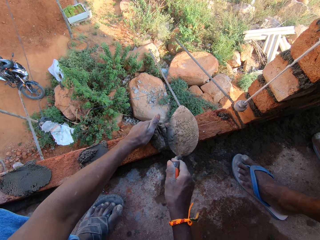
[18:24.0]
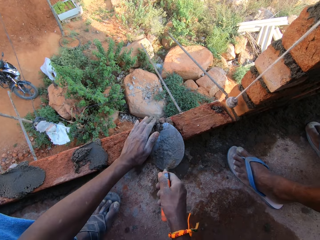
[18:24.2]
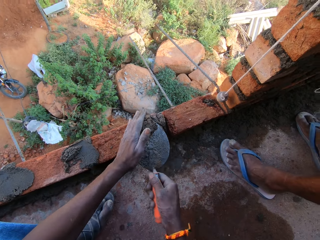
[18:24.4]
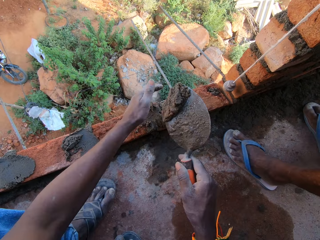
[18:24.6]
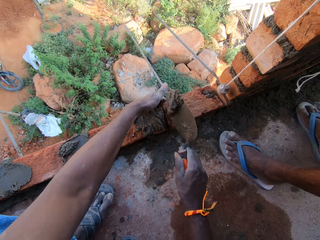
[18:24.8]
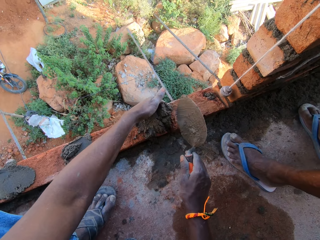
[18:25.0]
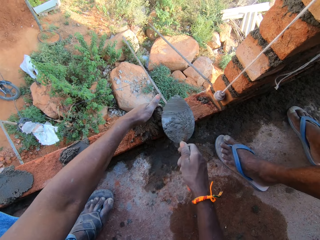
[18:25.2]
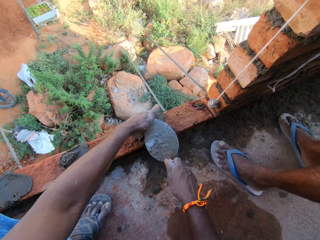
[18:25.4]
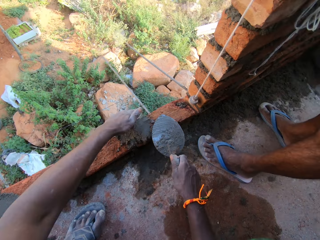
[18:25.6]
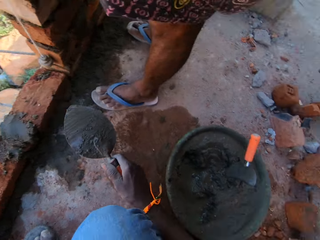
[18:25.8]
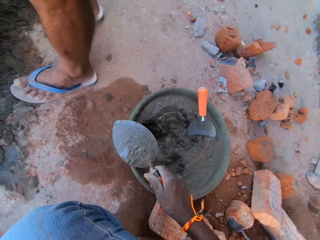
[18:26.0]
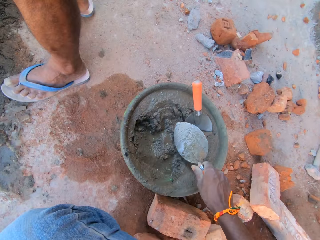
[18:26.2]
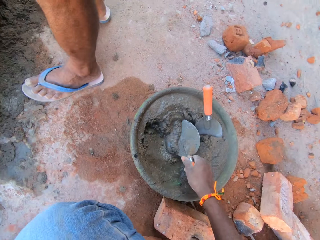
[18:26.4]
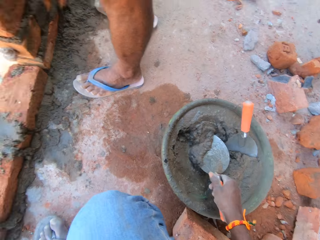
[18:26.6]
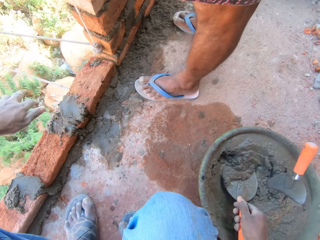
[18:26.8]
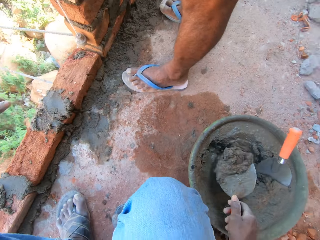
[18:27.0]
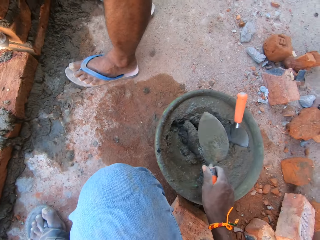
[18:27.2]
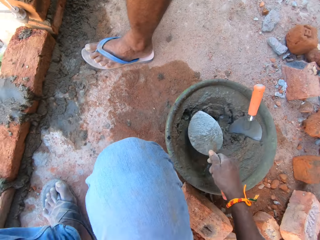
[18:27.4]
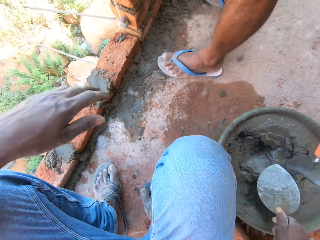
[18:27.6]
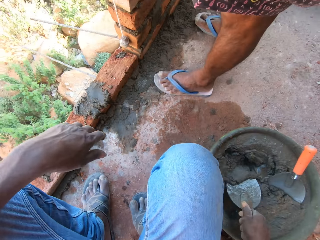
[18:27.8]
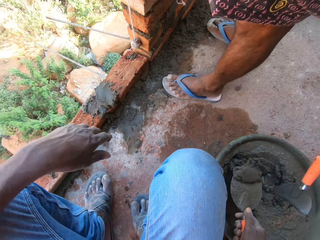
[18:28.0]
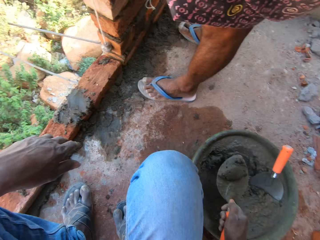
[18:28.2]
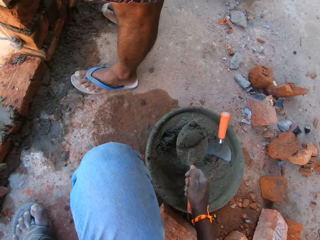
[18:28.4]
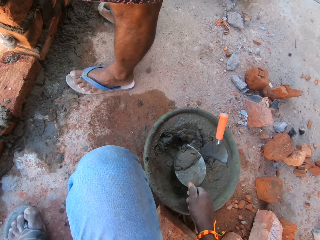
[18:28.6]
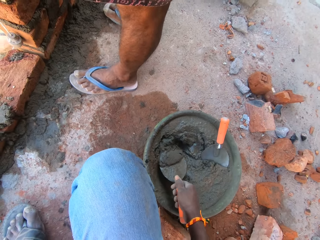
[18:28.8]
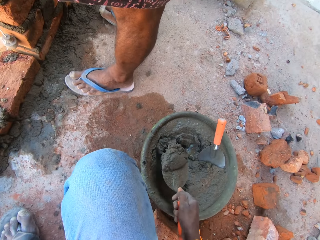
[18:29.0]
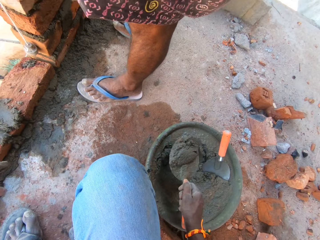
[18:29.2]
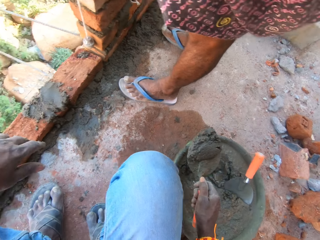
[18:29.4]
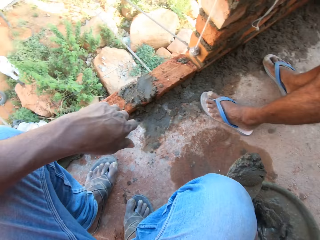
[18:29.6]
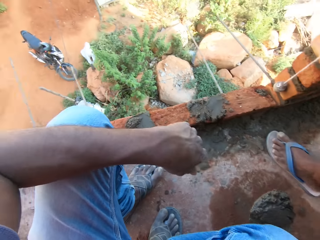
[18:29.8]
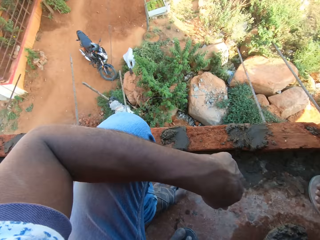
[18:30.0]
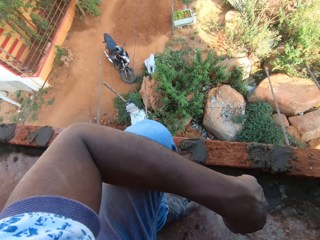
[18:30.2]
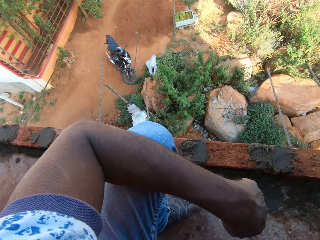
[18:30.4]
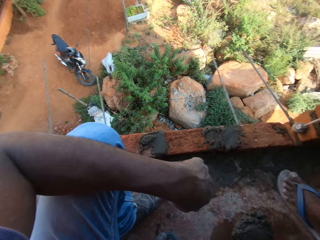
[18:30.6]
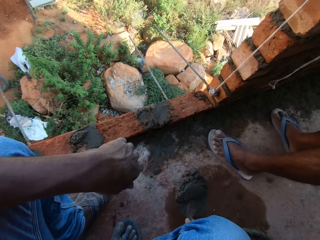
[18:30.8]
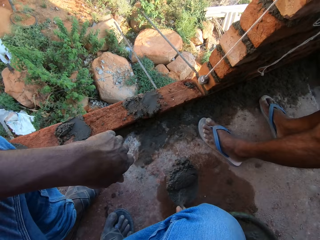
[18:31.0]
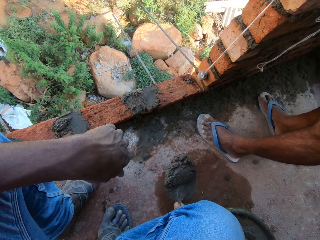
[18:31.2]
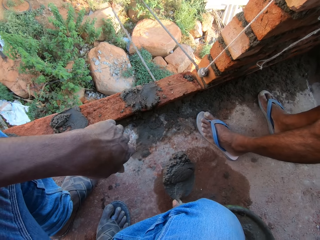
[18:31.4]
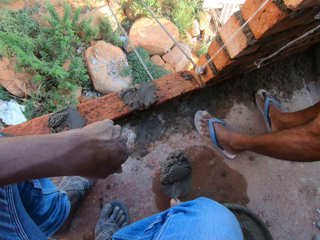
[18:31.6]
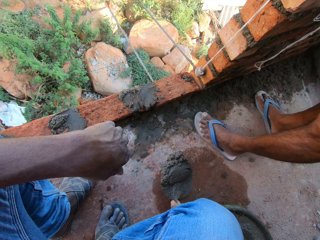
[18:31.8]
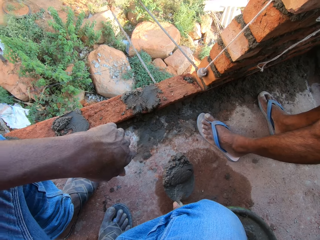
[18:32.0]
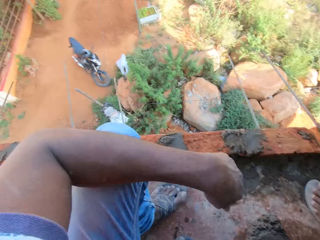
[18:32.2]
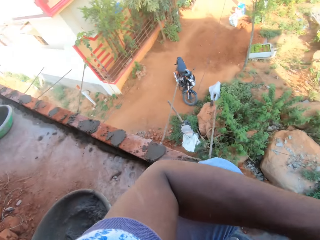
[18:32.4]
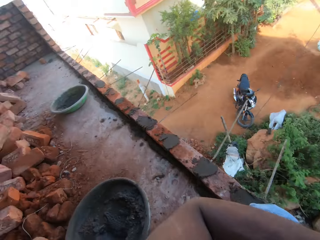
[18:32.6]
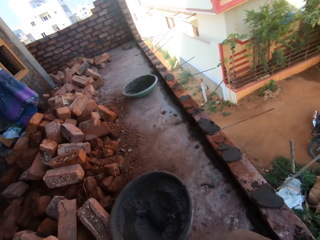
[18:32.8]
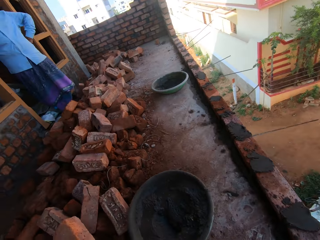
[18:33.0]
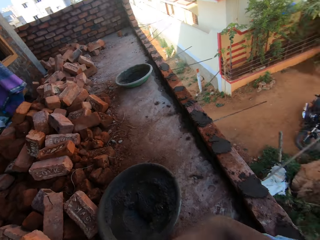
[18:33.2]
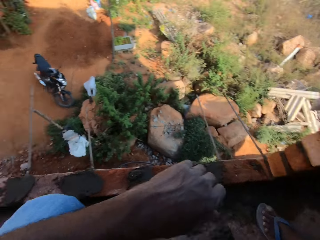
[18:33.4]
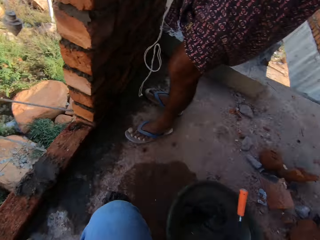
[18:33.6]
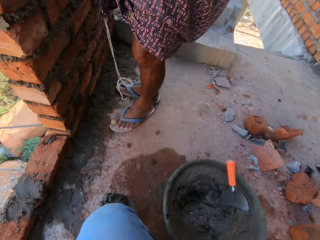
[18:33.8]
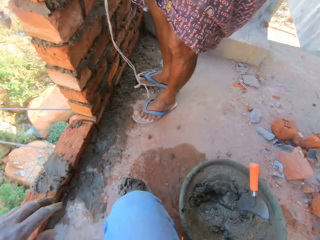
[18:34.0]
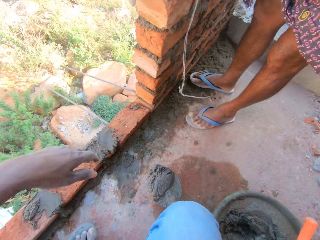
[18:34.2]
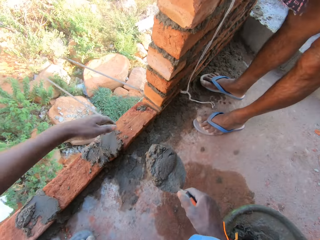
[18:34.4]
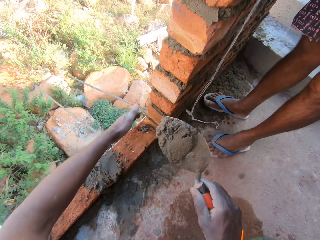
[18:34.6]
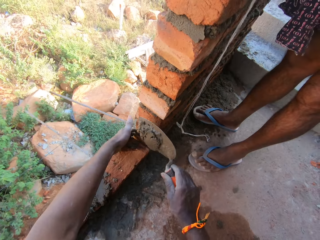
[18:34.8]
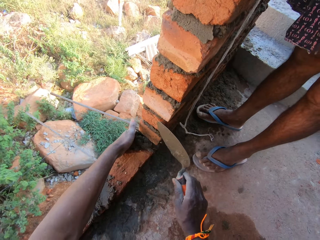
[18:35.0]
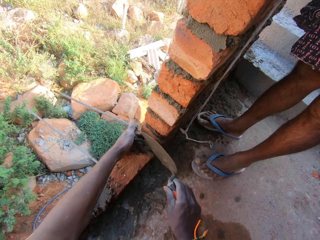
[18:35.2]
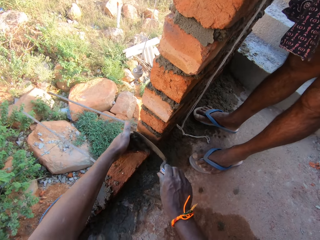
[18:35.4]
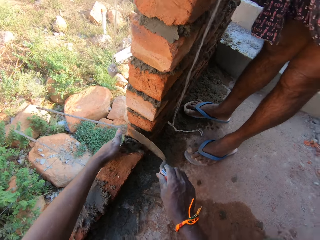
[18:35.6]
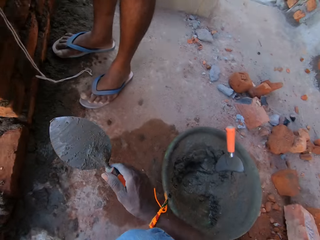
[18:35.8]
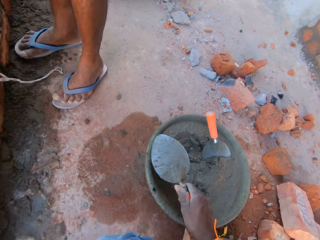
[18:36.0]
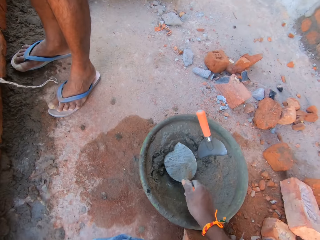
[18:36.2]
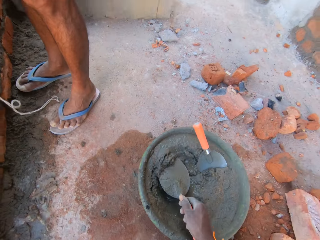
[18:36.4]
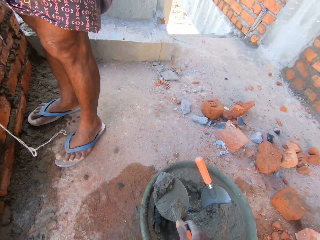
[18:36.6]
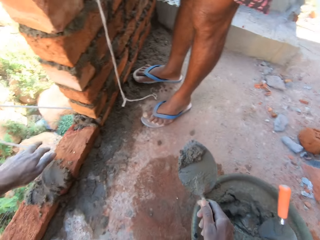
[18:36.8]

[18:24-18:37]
A man measures the length of the wall. The camera wearer removes cement with a trowel. They take cement with the trowel. They interact with a woman. They look around. They look back. They take cement with the trowel. They join the bricks.

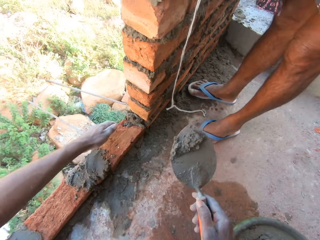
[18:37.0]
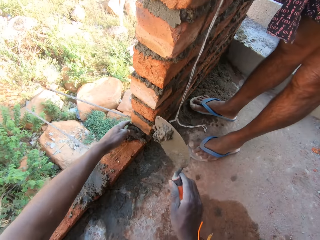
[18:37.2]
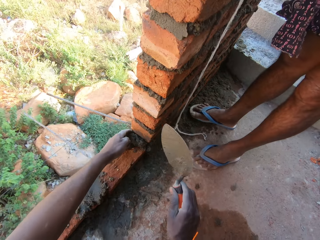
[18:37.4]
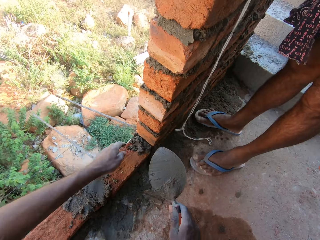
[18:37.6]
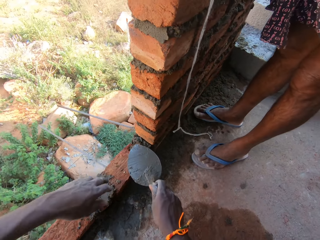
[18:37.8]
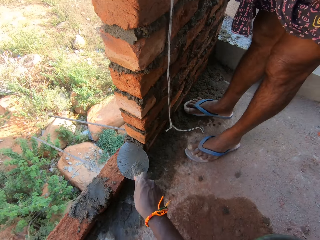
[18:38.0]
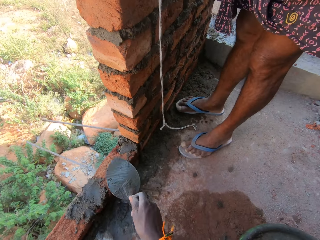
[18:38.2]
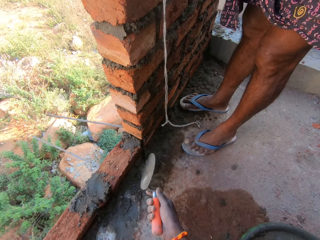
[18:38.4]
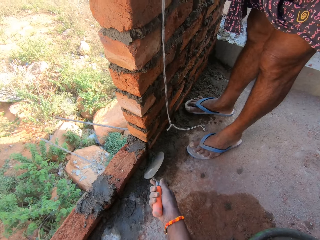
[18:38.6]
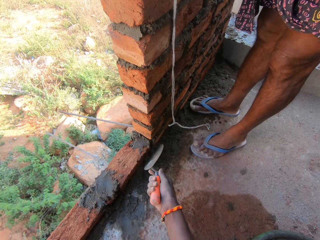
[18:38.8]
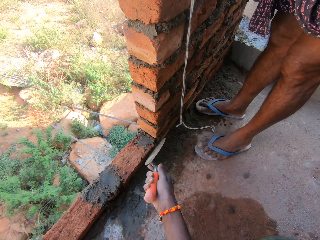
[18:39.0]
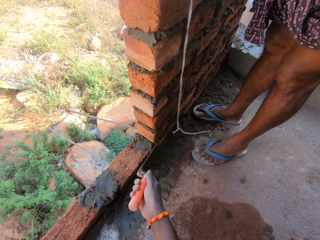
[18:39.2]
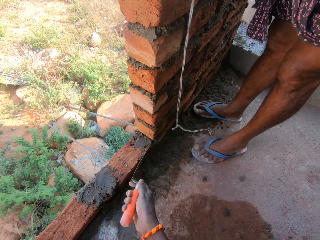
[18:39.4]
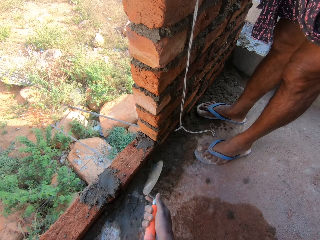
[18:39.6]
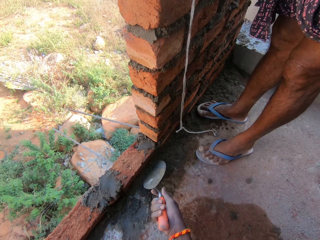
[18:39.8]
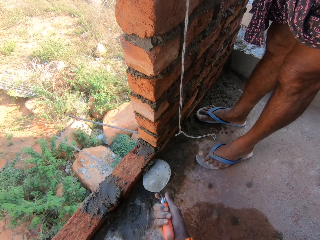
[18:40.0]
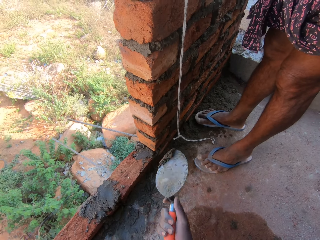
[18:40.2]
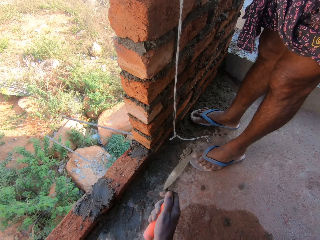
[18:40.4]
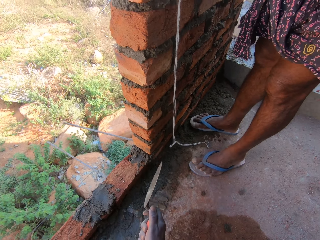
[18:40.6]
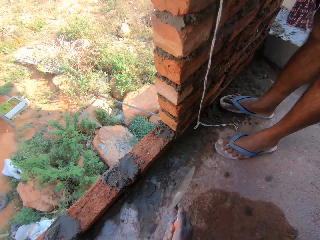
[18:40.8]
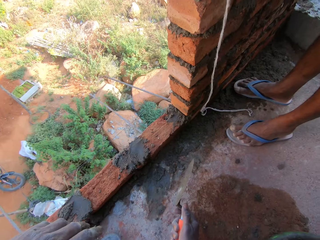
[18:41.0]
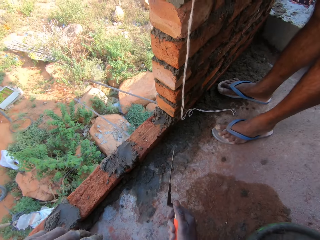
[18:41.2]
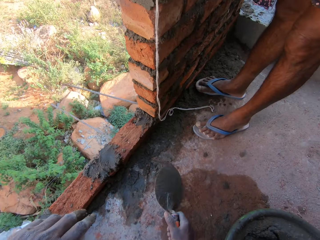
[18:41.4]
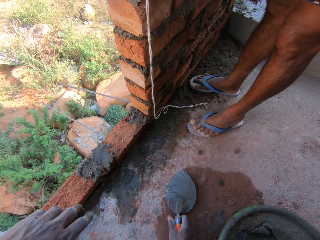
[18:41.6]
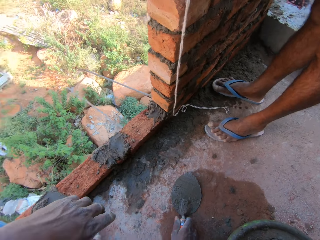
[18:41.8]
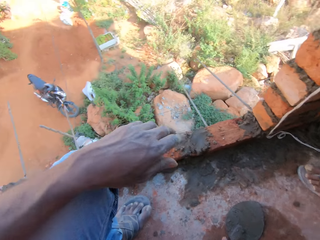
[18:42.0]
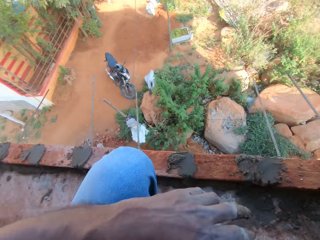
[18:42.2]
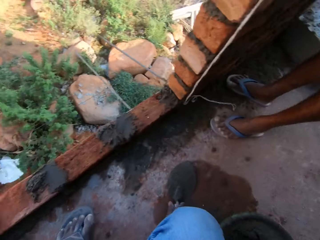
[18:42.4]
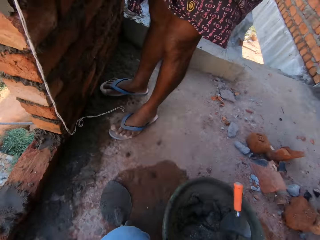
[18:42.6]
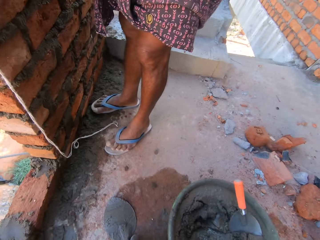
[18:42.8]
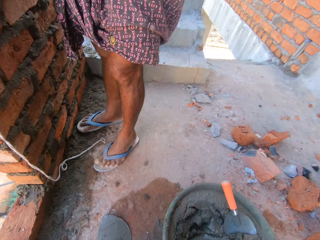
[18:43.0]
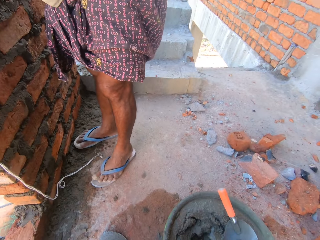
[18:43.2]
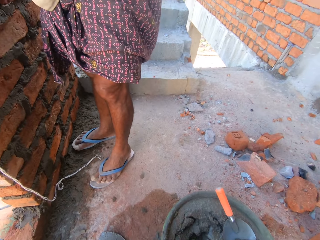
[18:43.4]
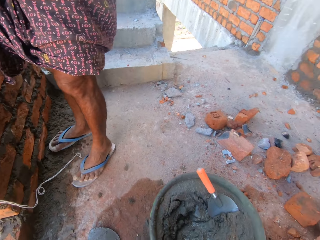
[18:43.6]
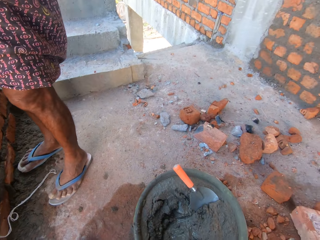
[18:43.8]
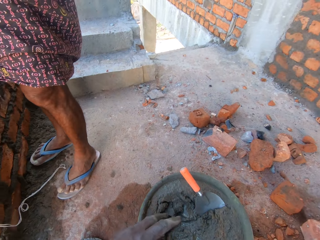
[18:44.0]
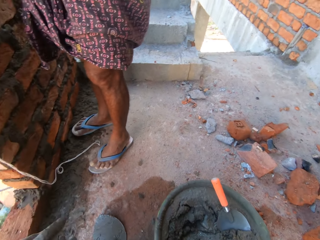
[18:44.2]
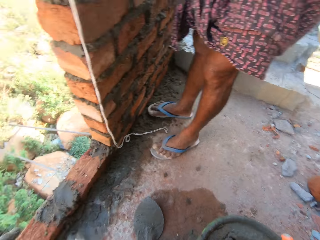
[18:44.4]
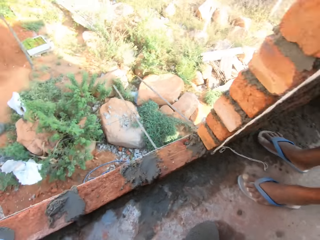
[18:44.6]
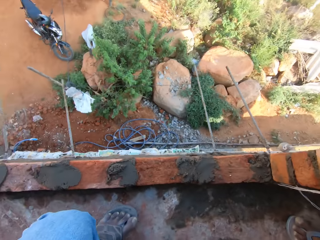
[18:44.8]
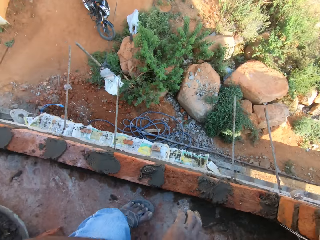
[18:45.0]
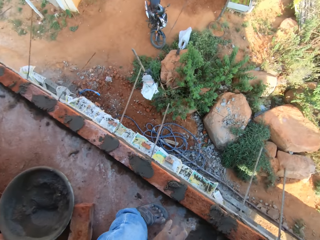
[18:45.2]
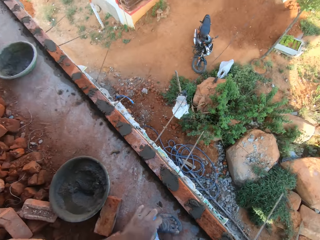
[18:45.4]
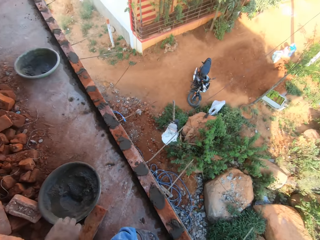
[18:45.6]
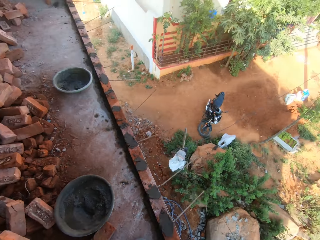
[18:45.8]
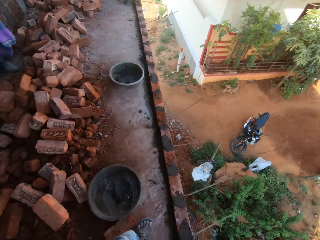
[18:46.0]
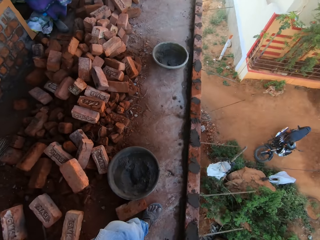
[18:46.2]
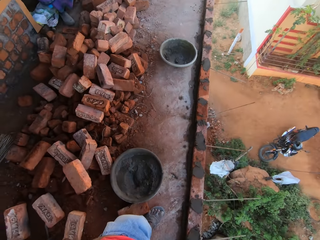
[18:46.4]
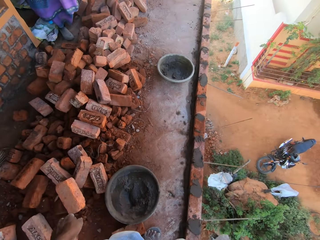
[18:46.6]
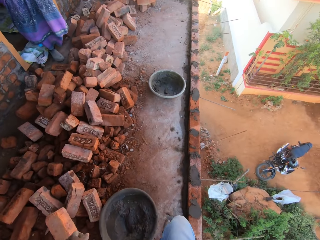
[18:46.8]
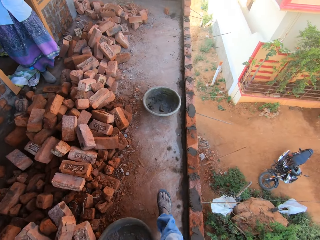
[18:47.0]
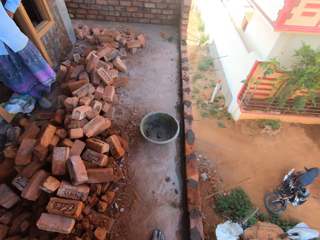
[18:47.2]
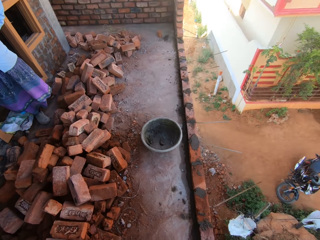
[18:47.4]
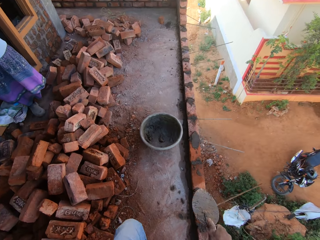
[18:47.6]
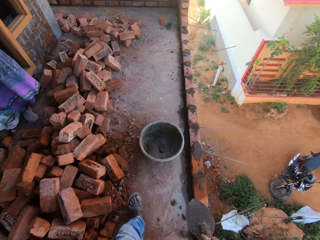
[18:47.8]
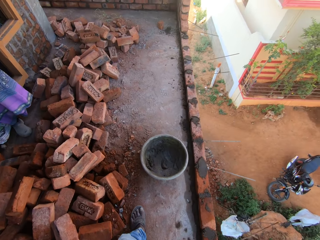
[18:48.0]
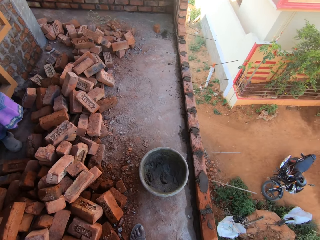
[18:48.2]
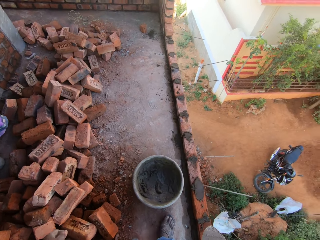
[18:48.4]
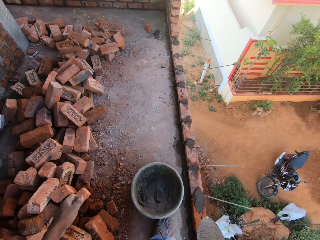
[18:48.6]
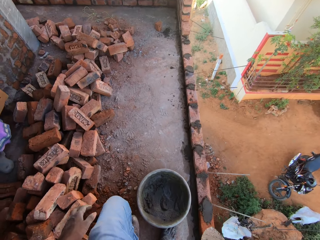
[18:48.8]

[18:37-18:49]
The camera wearer puts cement on the bricks. They hold a trowel. They cough. They put down the trowel. They look around. They stand up. They walk around. They move towards a woman.
